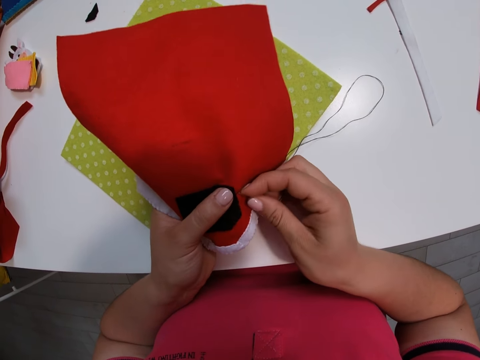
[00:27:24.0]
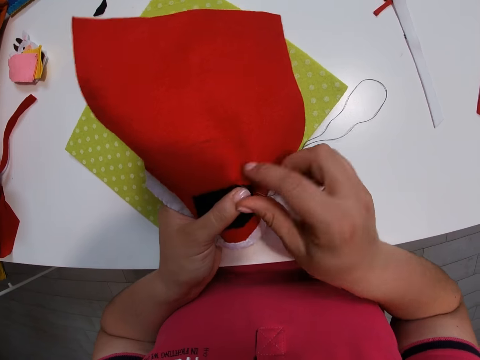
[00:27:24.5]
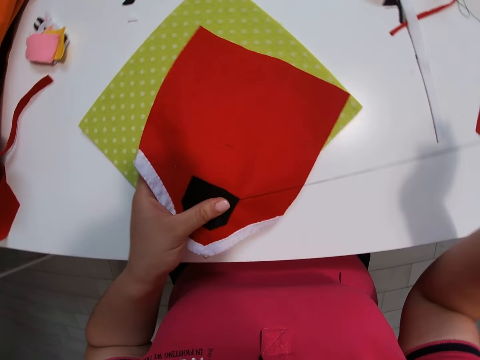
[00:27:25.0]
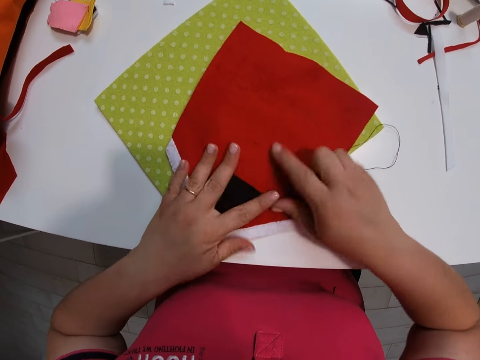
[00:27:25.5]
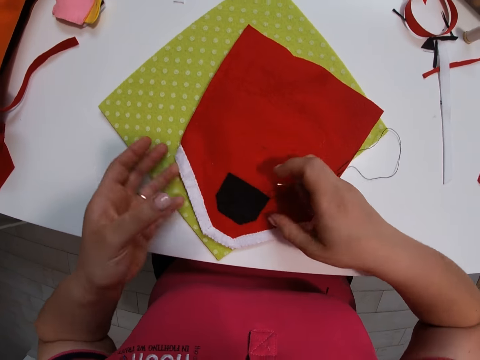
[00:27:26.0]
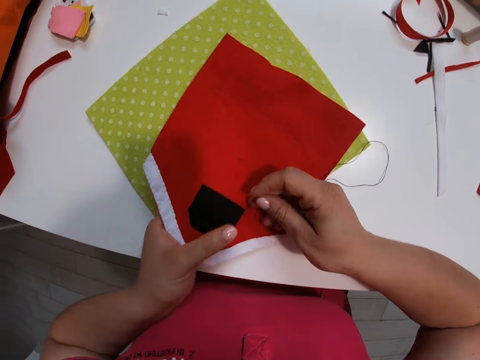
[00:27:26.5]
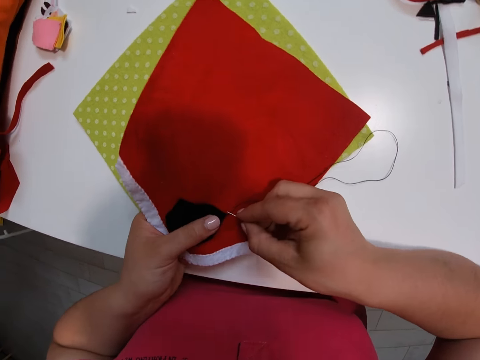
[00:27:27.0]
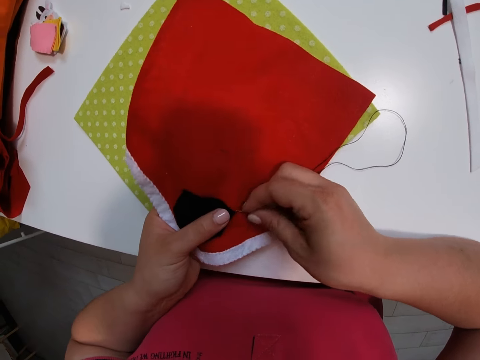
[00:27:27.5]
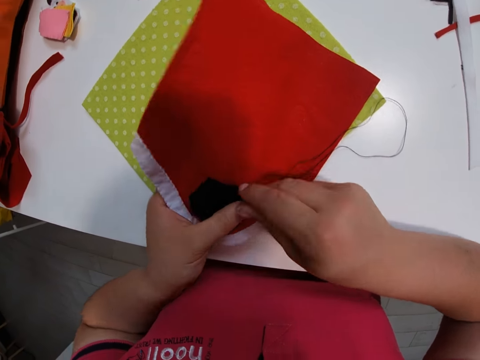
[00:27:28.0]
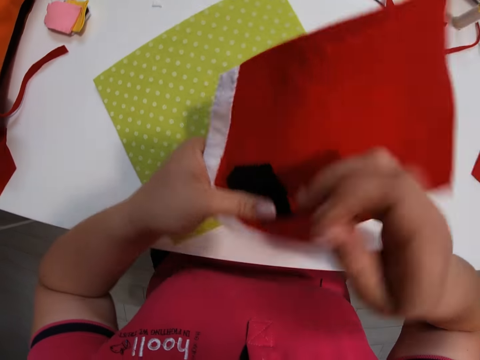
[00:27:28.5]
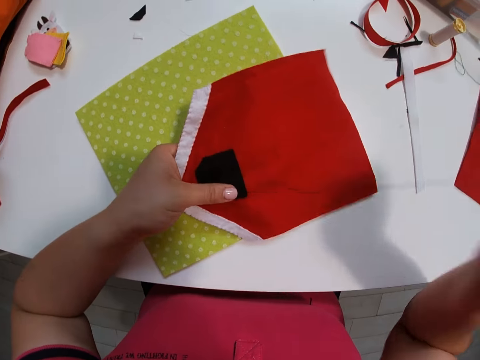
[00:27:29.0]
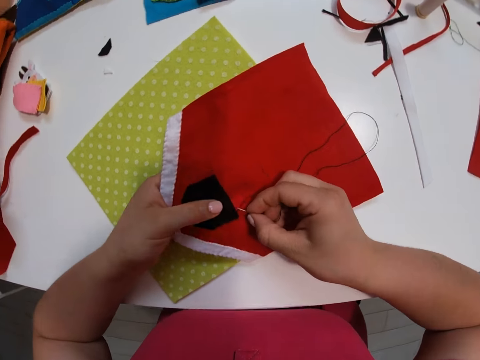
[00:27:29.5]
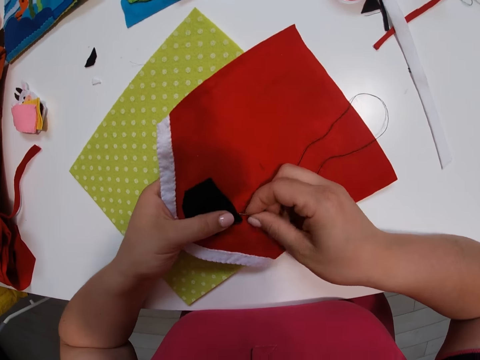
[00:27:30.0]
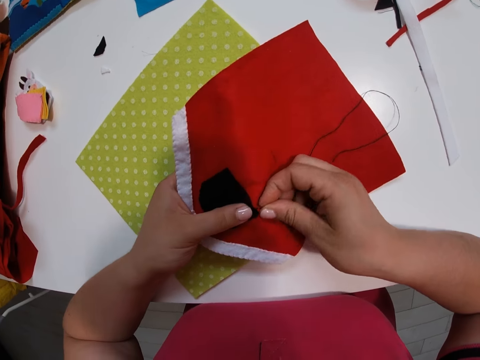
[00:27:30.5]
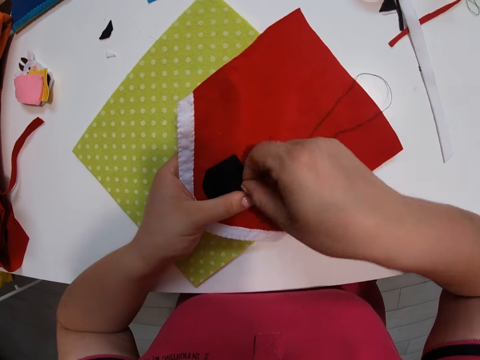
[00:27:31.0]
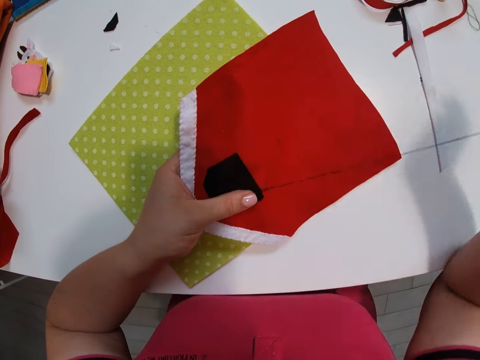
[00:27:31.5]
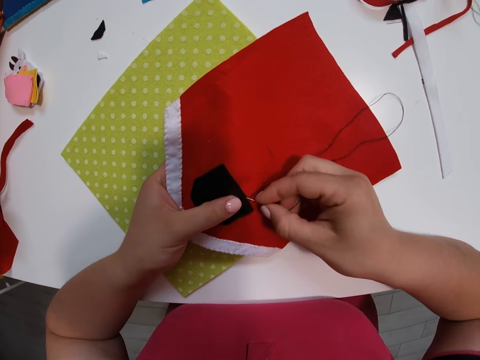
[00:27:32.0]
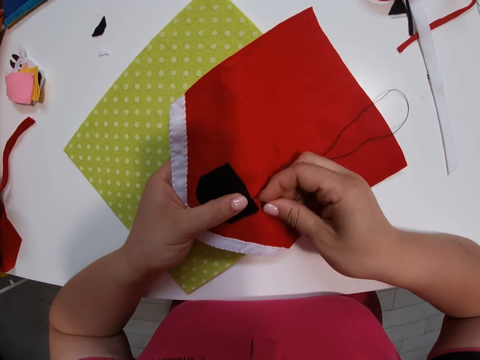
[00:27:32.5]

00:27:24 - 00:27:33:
The camera wearer adjusts the piece of cloth on the table. They sew the piece of cloth with a needle and thread.

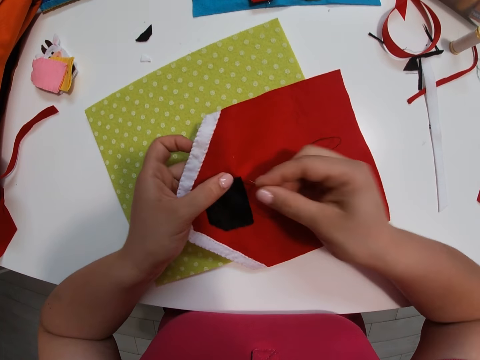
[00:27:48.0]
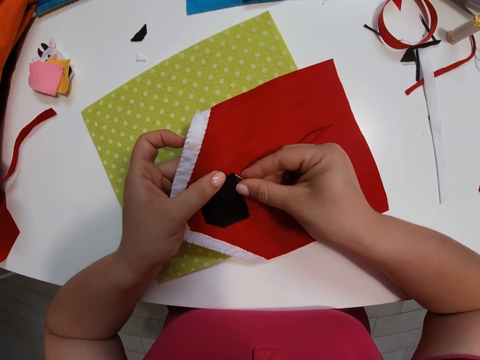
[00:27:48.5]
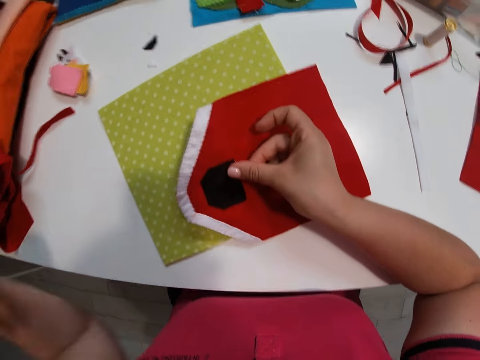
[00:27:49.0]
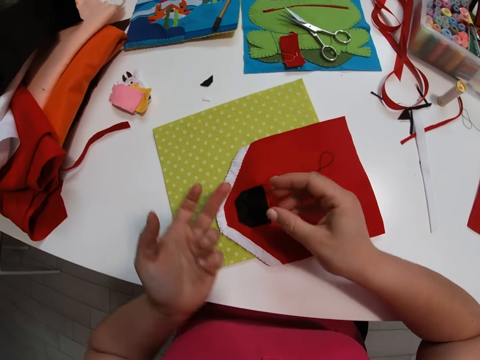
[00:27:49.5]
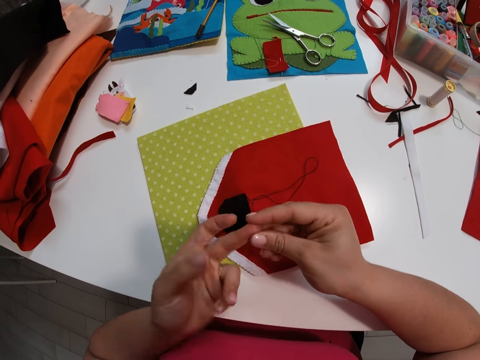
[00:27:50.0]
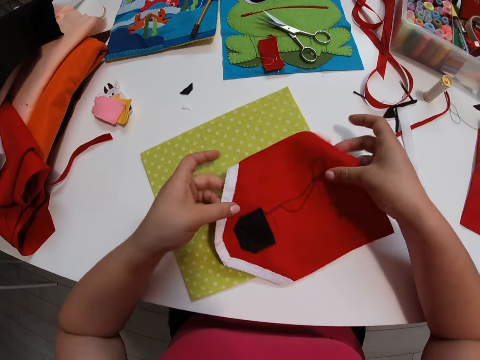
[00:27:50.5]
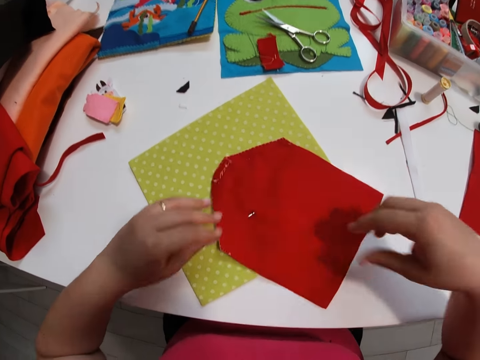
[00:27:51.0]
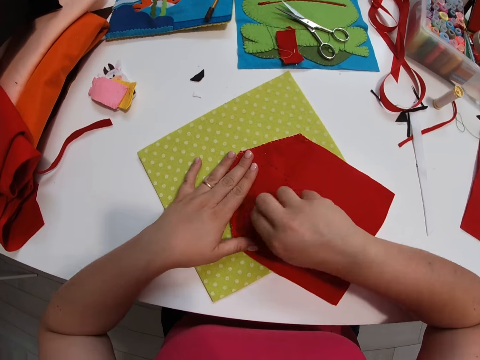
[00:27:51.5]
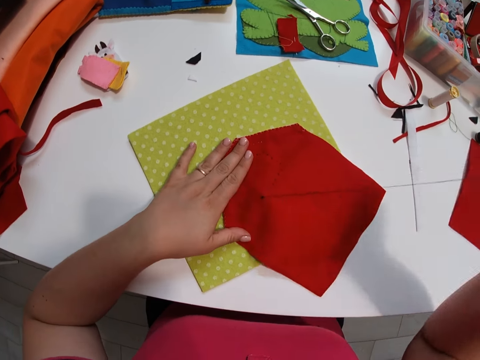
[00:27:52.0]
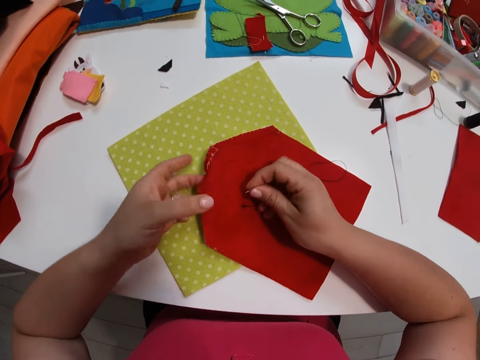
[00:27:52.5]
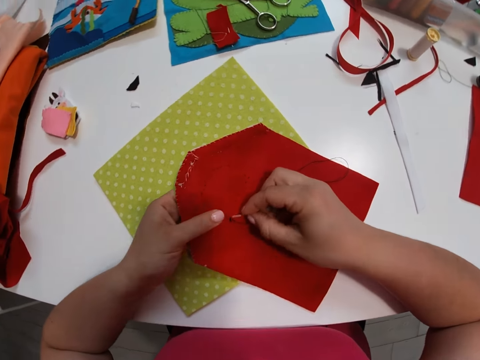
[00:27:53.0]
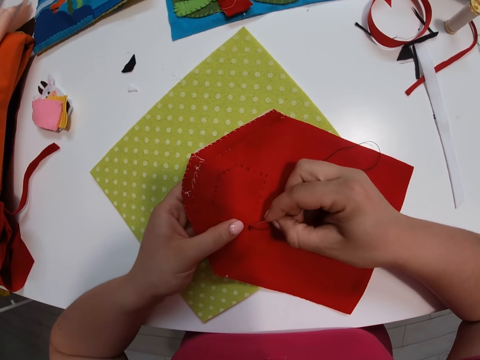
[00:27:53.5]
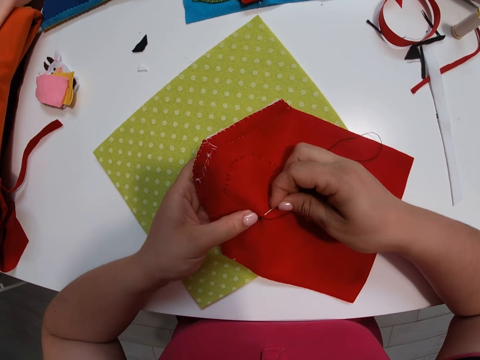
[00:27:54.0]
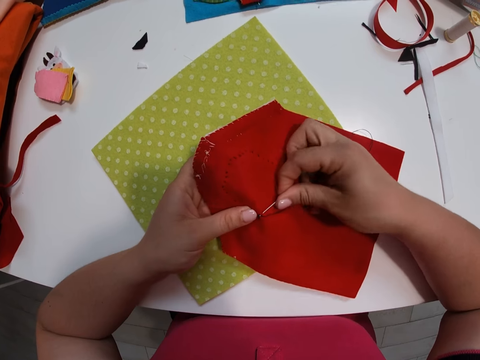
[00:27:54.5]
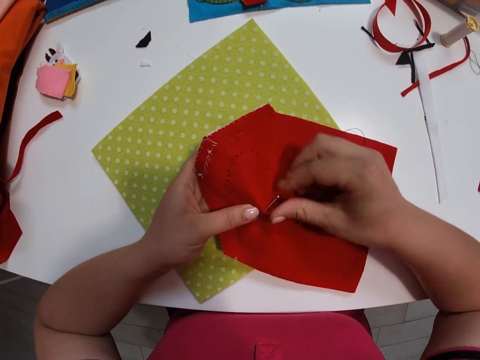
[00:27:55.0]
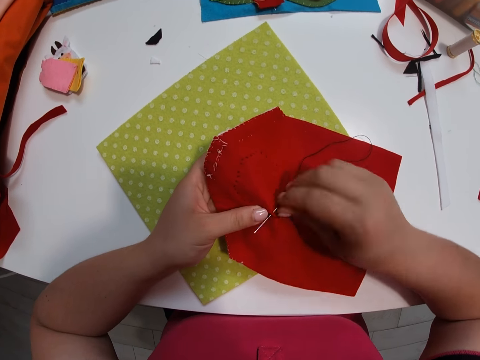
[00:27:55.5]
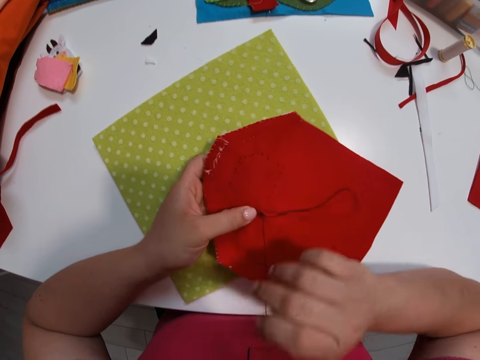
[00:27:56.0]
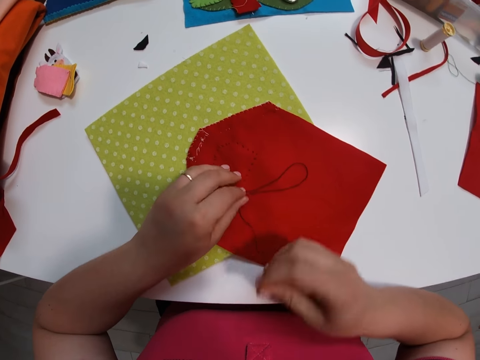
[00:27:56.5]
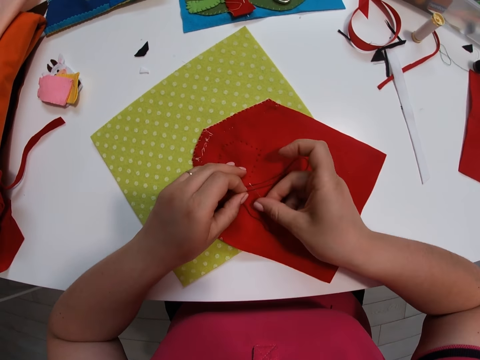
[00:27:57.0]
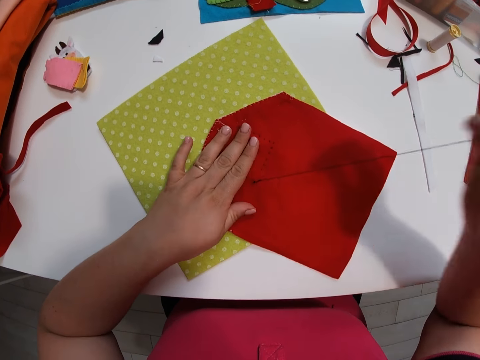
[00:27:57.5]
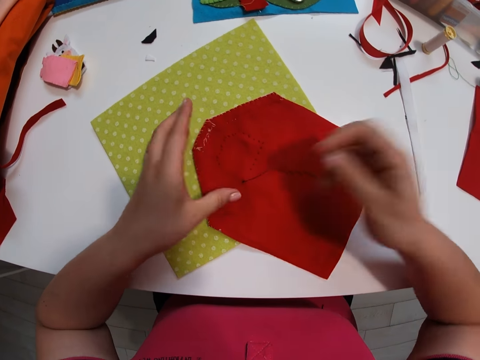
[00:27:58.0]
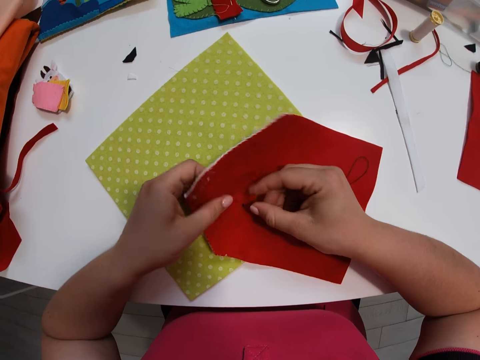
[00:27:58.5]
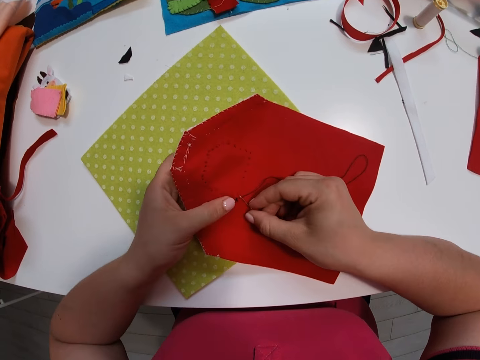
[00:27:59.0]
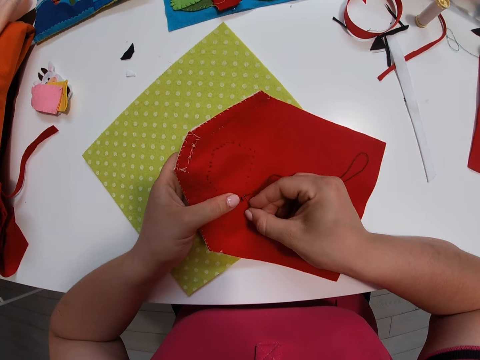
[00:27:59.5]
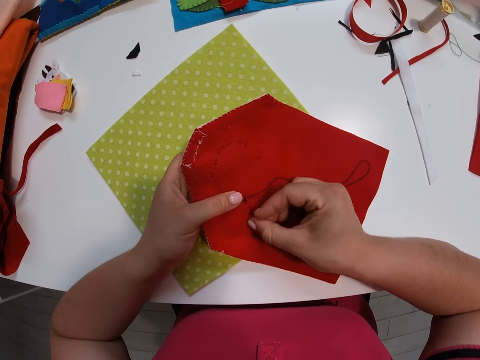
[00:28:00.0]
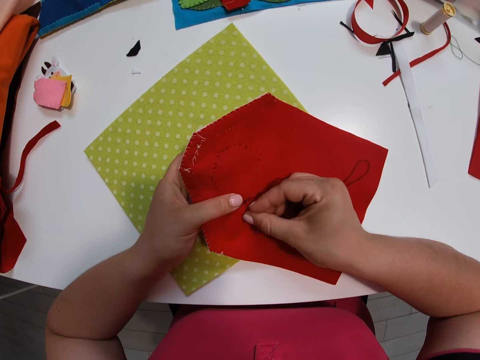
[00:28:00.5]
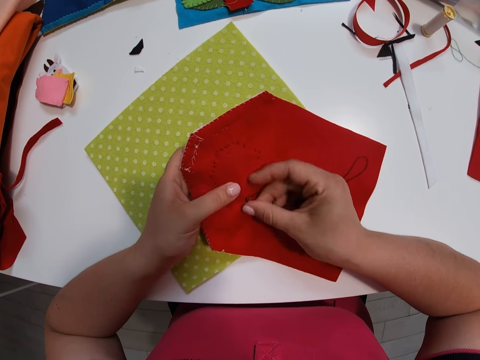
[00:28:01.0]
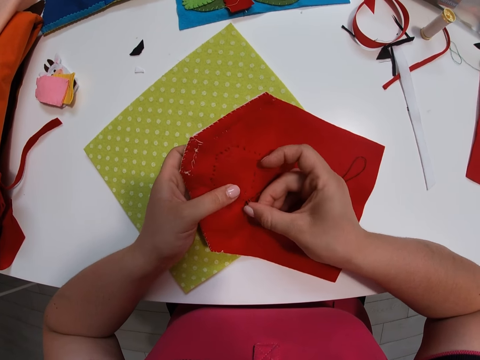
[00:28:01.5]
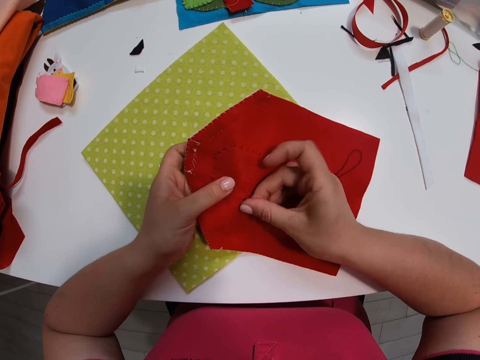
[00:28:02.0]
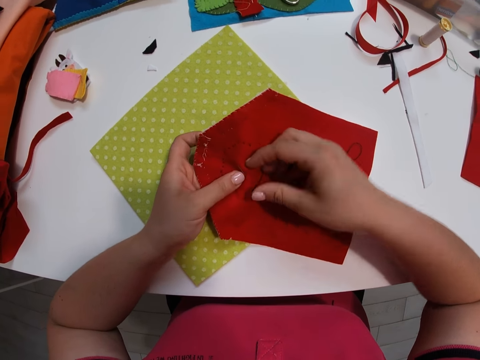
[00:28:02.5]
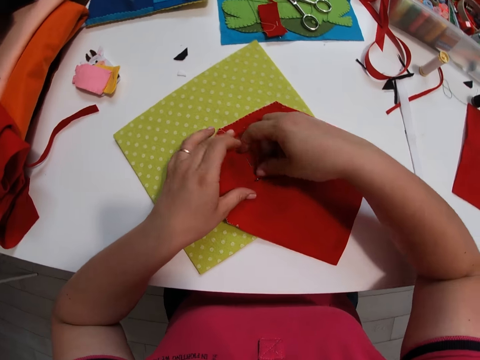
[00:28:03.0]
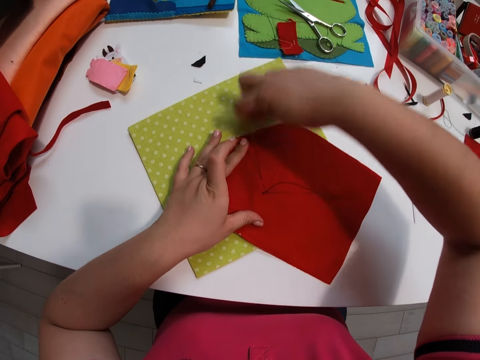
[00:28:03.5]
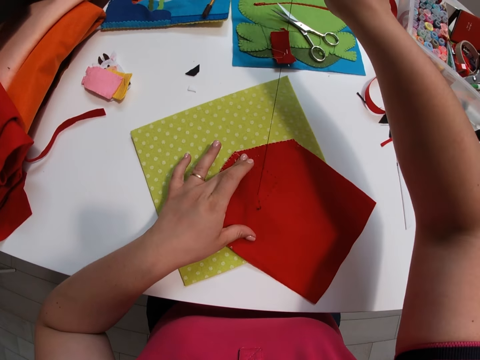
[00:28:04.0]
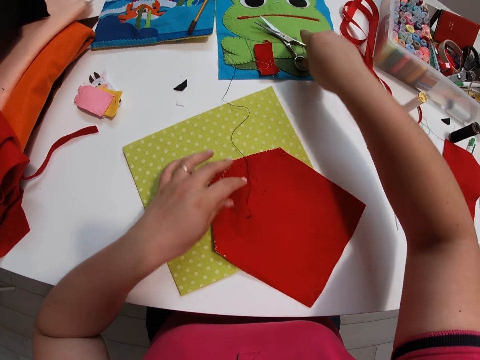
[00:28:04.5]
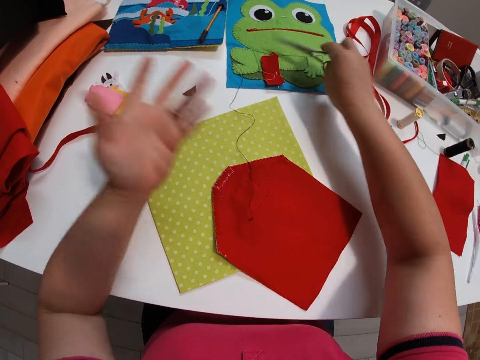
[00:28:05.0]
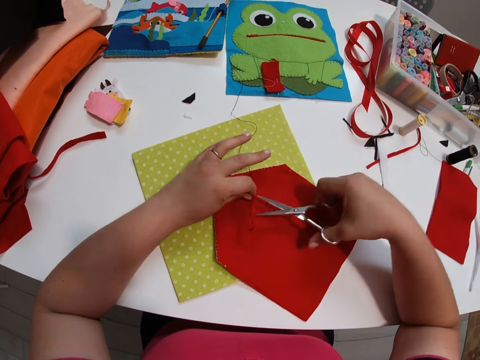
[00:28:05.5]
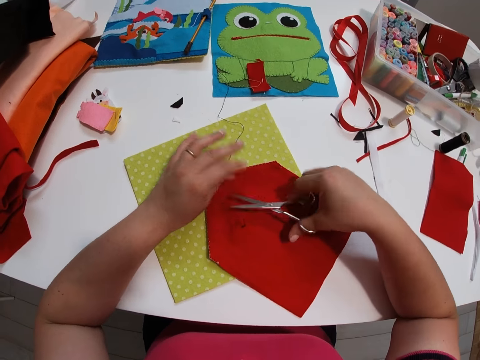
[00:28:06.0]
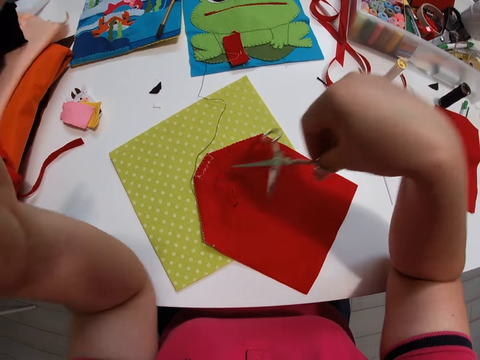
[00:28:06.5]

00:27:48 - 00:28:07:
The camera wearer makes gestures with her hands. She turns the piece of cloth on the table. She sews the piece of cloth with needle and thread. She picks up a pair of scissors on the table with her right hand. She raises the thread with her left hand. She cuts the thread with the pair of scissors.
